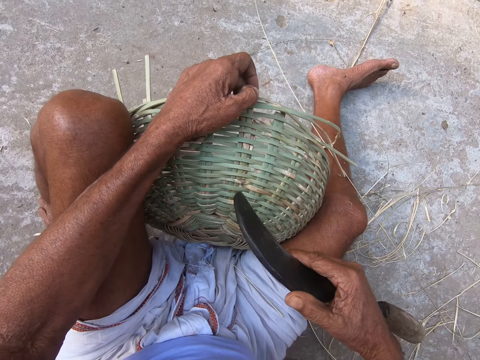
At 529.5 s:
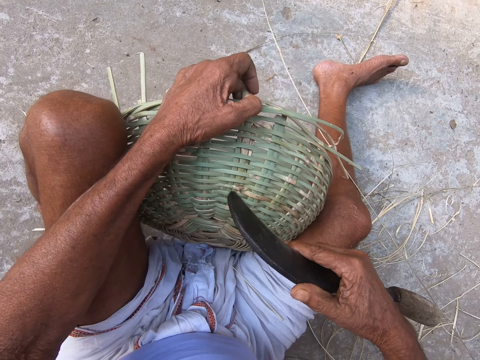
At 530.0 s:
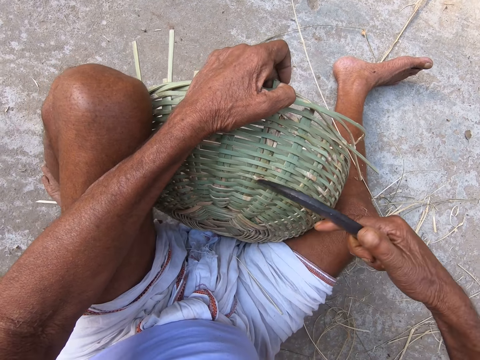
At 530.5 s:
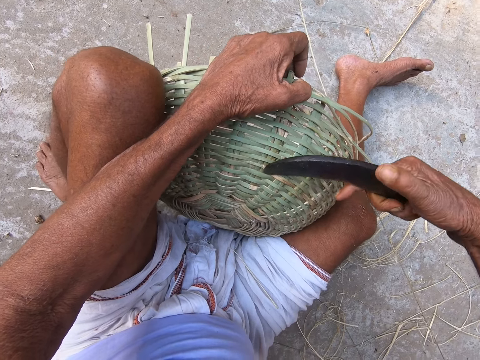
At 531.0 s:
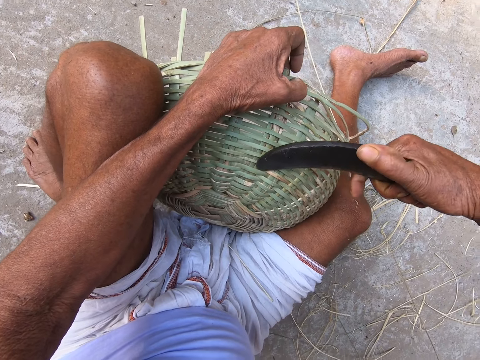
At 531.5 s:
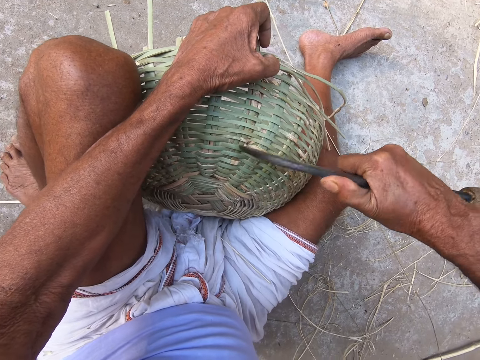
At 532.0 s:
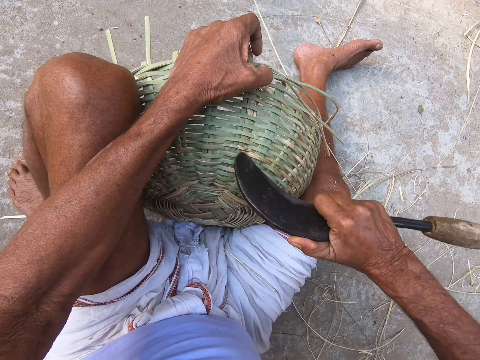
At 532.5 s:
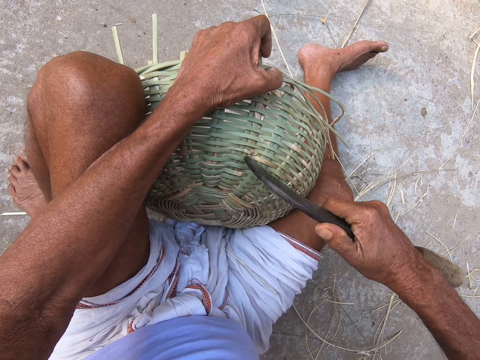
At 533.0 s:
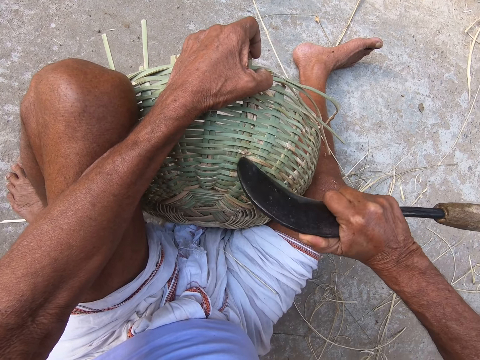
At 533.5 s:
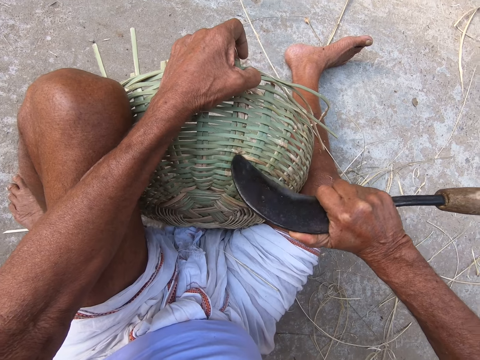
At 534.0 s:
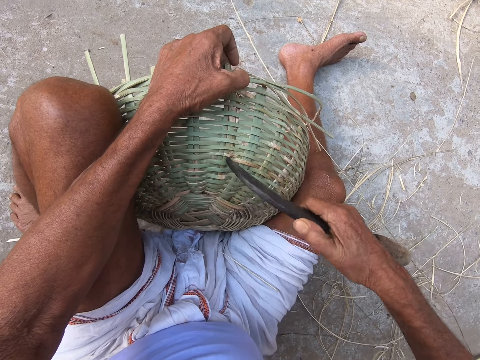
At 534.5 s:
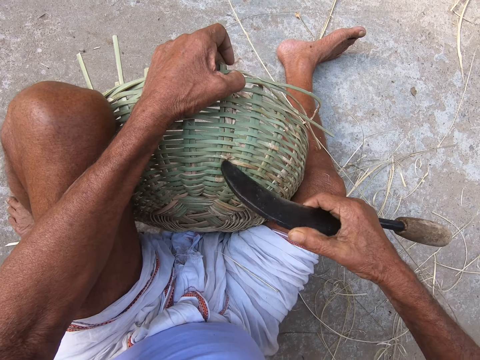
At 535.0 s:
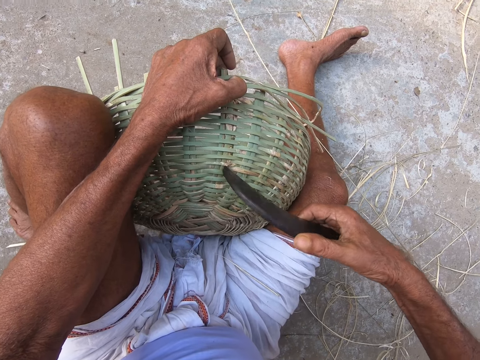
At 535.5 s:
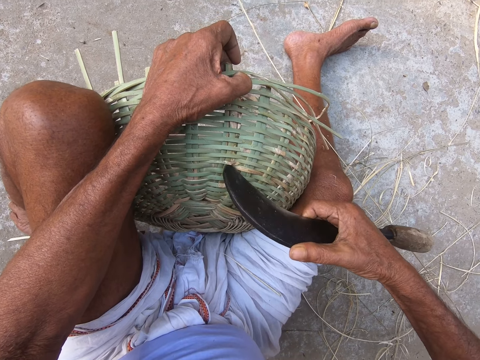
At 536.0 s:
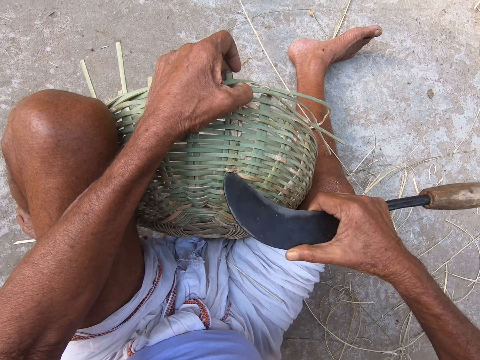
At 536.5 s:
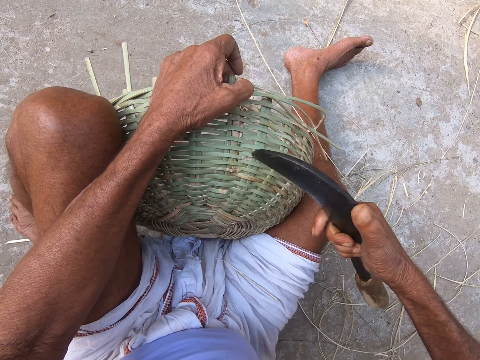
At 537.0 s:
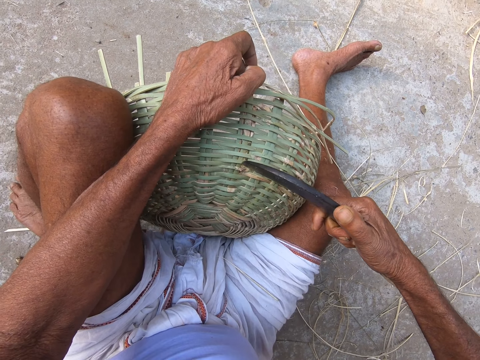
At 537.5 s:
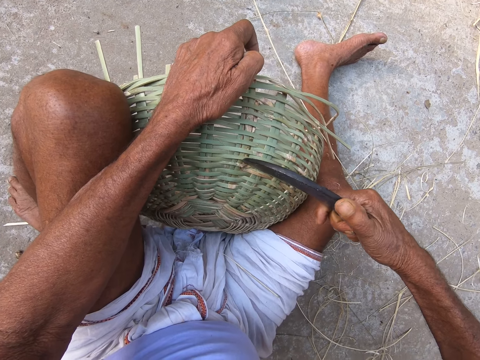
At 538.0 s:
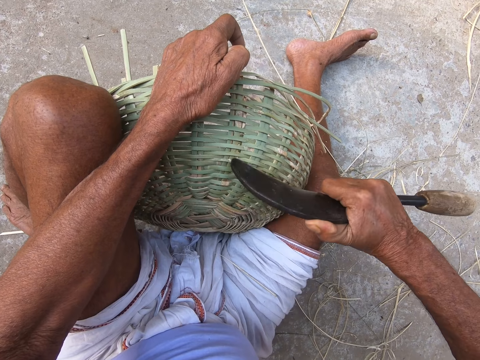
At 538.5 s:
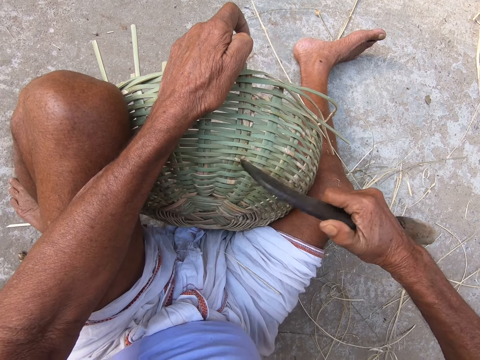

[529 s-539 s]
The camera wearer adjusts the basket with the sickle in his right hand. He picks up something. He loosens the basket.

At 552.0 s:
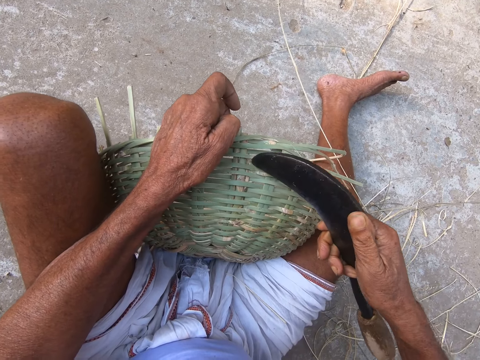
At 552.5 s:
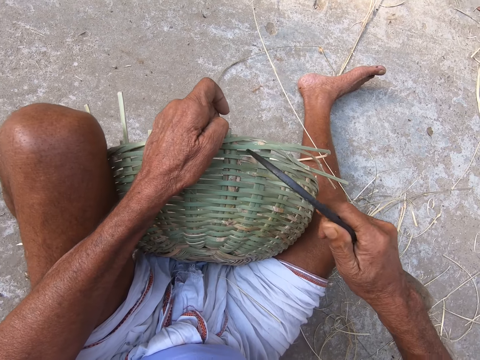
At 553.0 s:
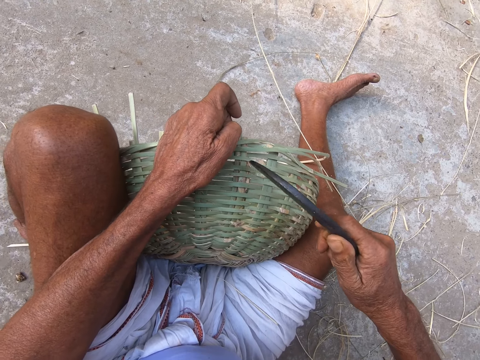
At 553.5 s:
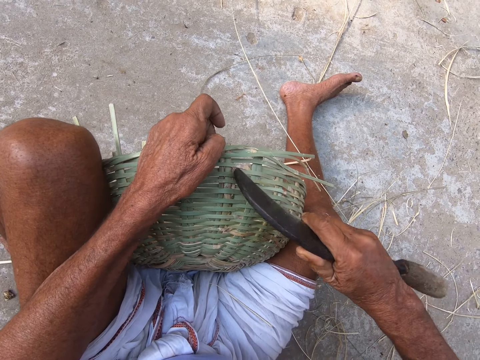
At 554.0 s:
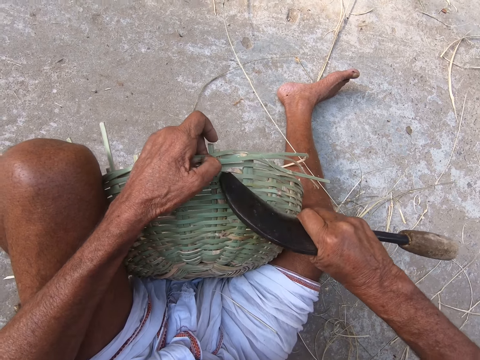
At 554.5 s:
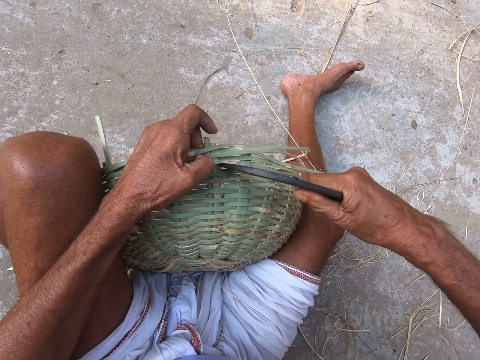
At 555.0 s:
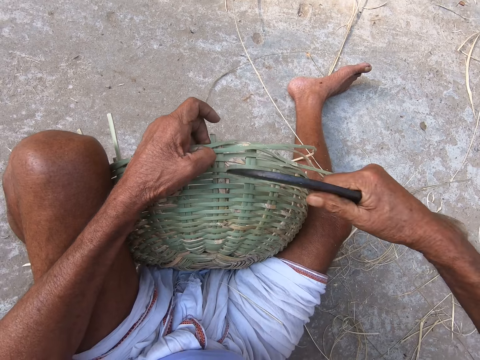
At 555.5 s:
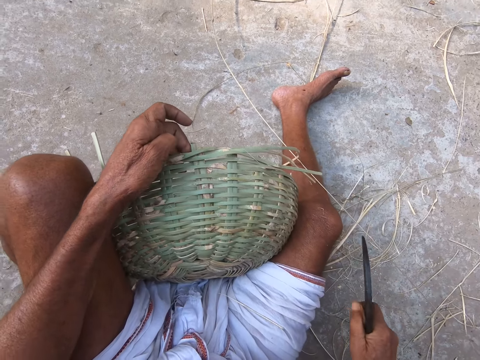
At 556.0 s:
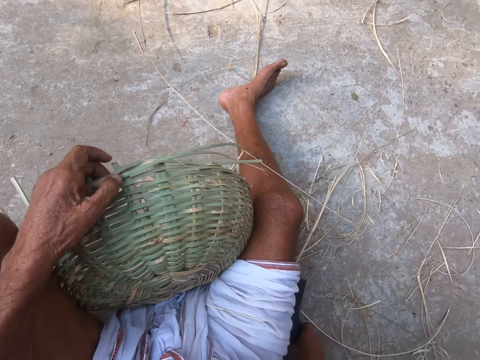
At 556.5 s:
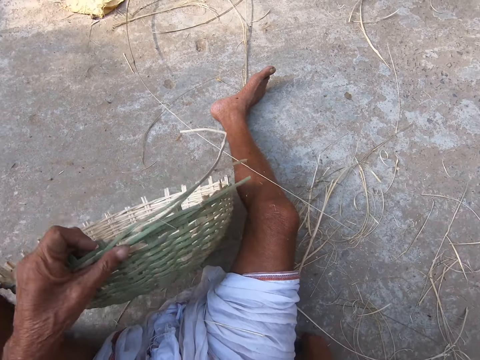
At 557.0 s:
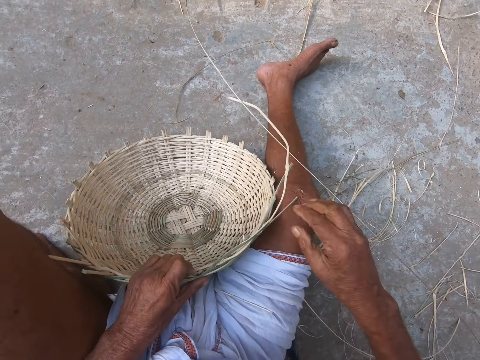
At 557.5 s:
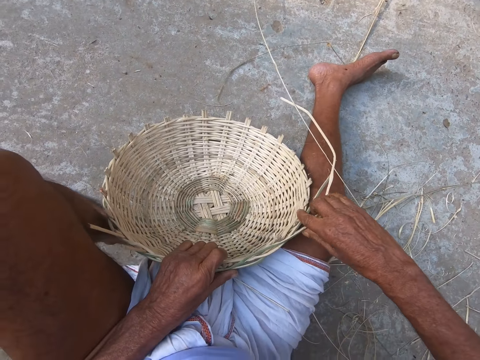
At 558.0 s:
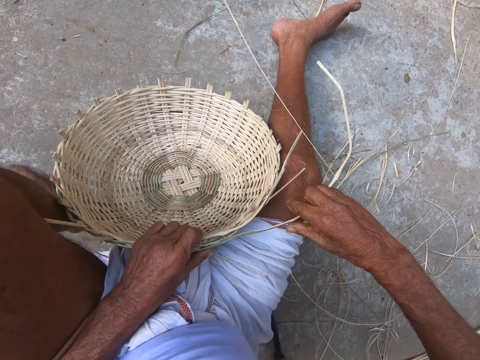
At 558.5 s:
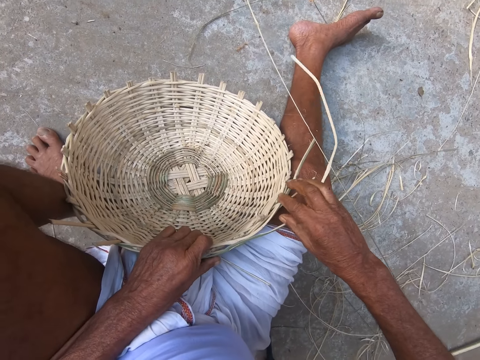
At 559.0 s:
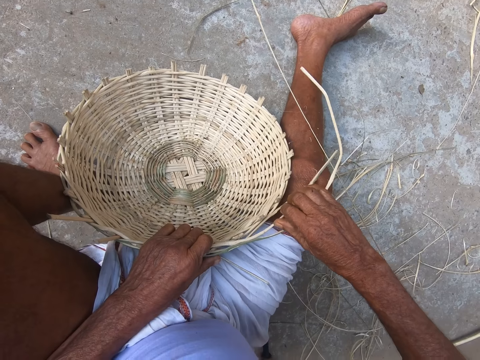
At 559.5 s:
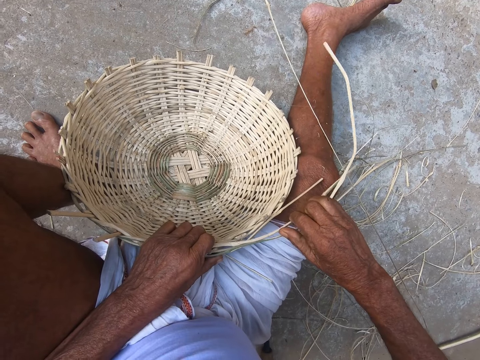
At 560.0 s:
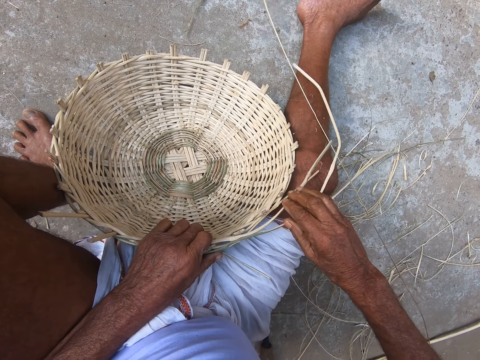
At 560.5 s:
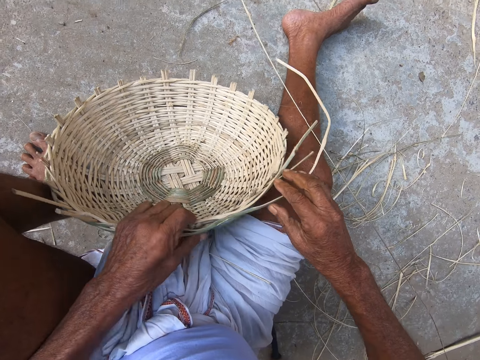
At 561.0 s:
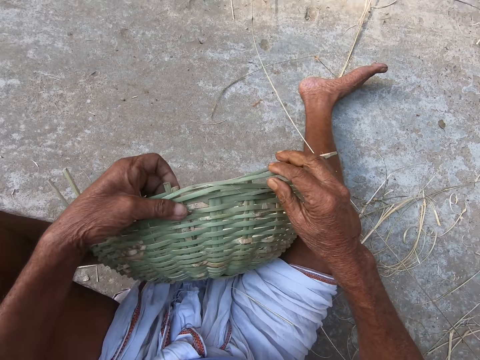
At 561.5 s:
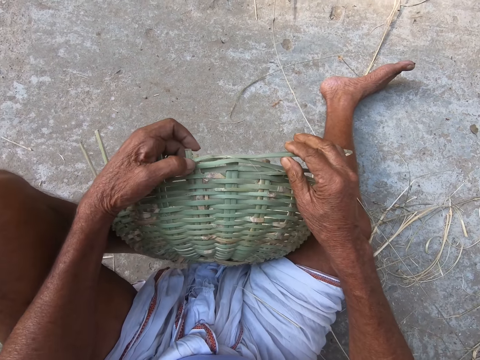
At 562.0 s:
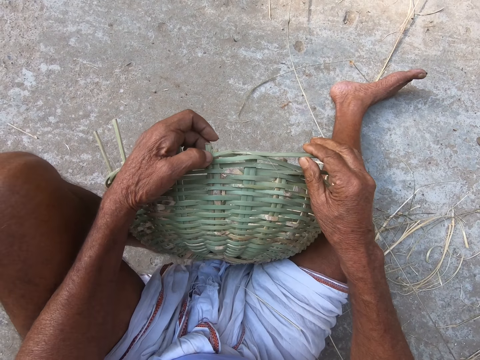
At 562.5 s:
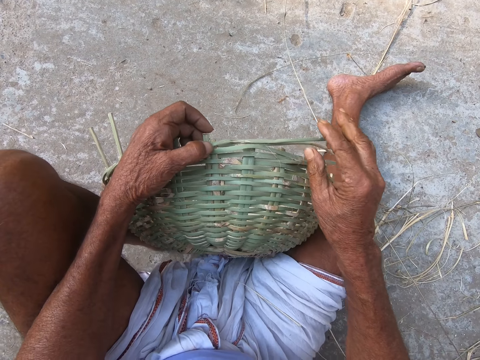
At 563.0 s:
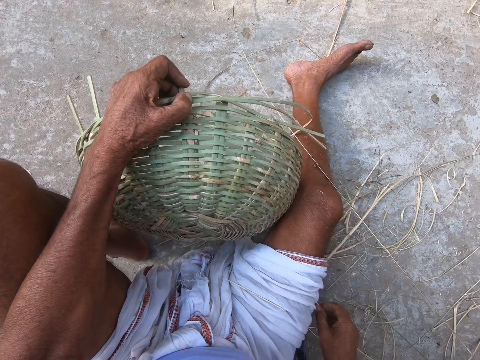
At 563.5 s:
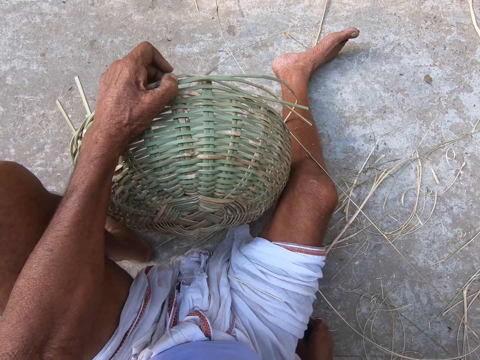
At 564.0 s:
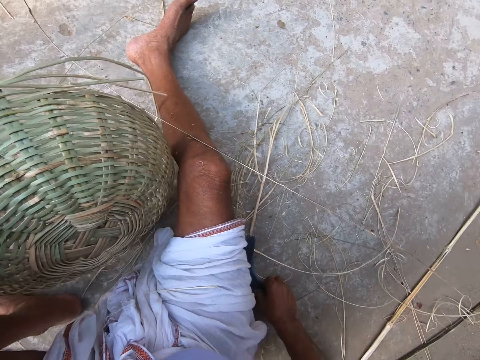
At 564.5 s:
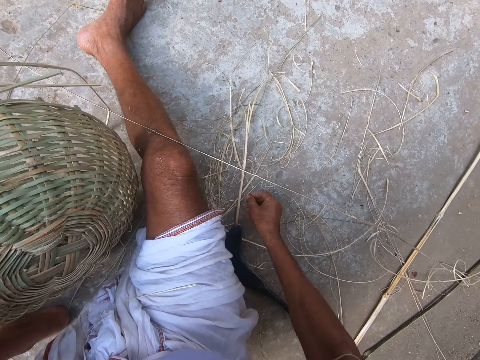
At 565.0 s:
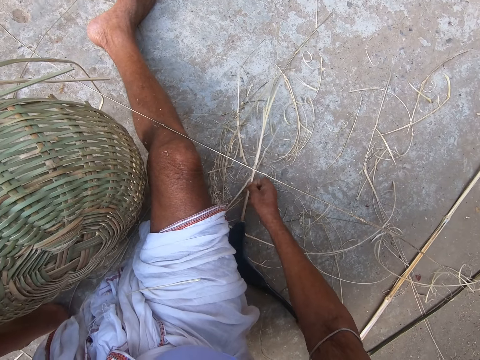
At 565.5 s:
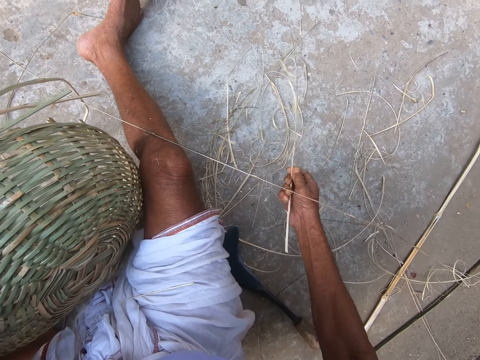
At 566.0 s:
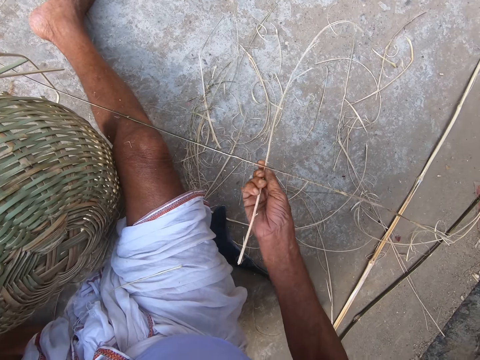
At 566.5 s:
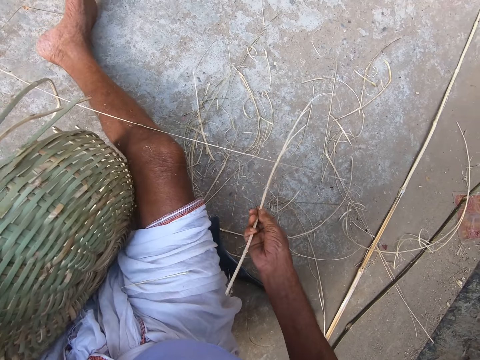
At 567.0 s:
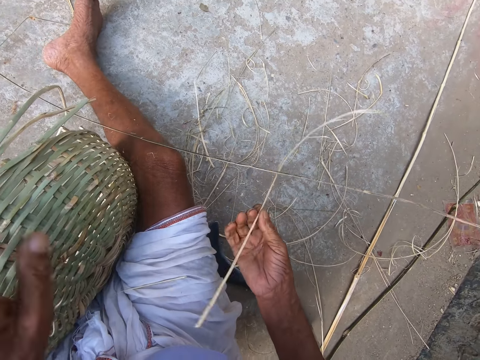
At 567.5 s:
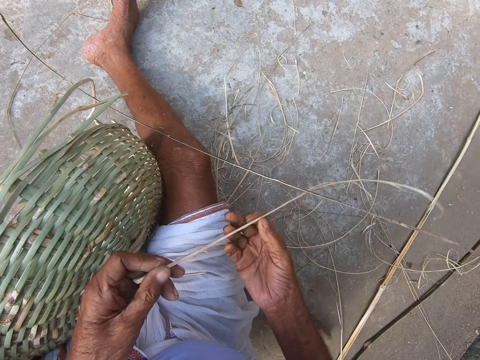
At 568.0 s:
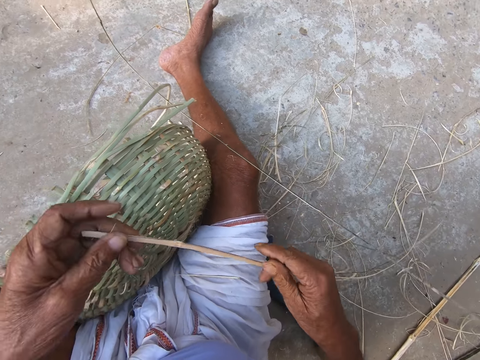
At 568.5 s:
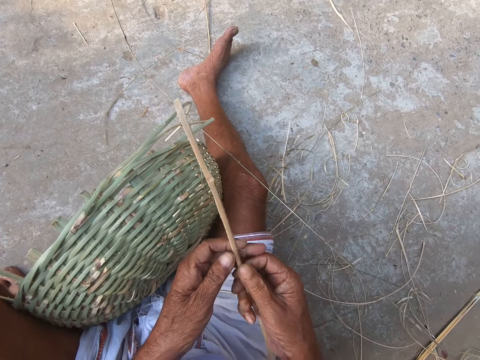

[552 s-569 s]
The camera wearer loosens the basket. He drops the hook knife on the ground with his right hand. He turns the basket, adjusts the basket reeds with hands, and holds the basket with both hands. He picks up a bamboo strand from the ground with his right hand. He holds the bamboo strand with both hands.
